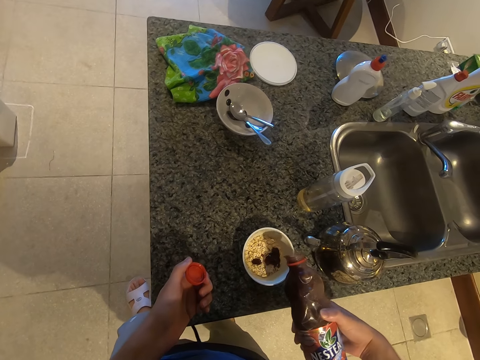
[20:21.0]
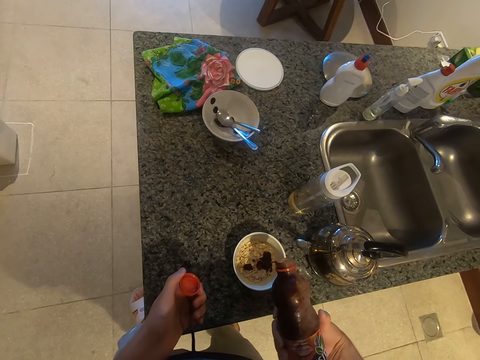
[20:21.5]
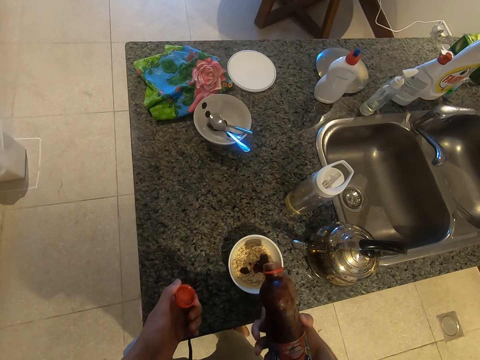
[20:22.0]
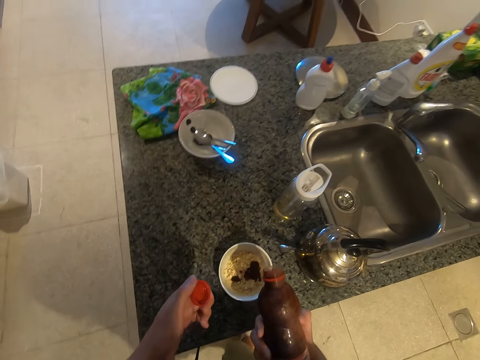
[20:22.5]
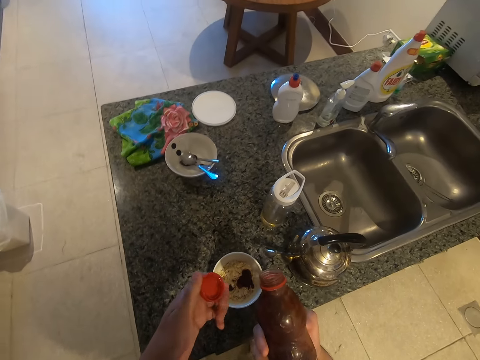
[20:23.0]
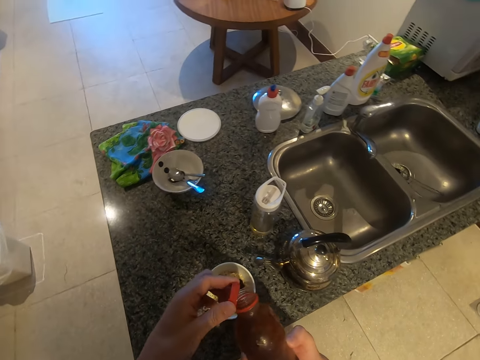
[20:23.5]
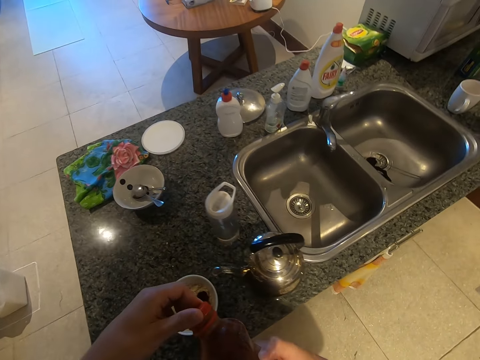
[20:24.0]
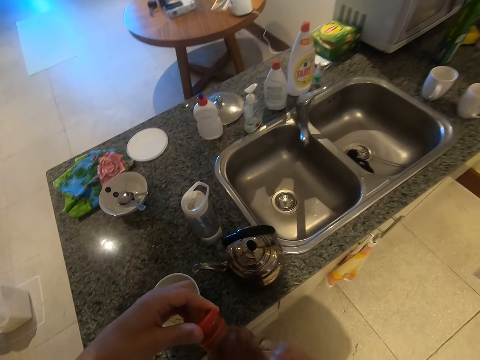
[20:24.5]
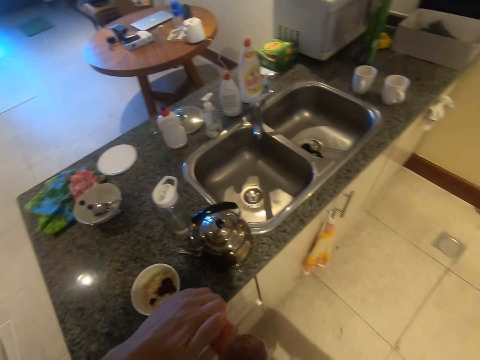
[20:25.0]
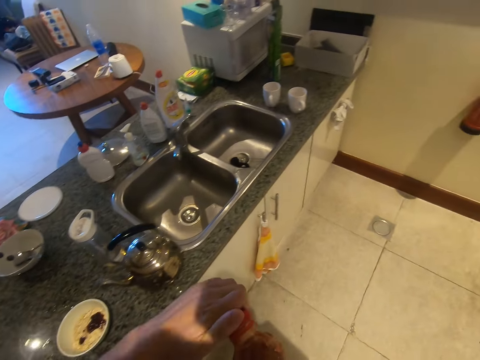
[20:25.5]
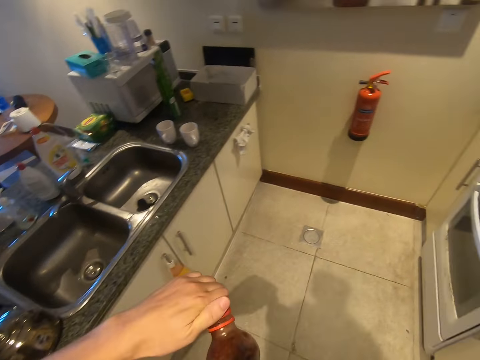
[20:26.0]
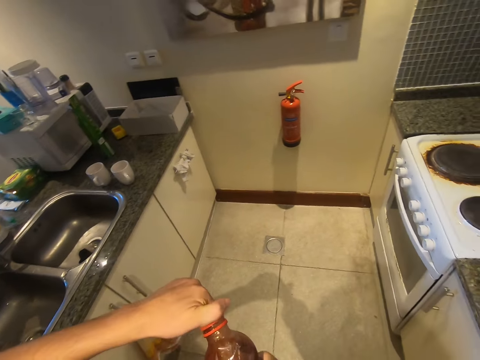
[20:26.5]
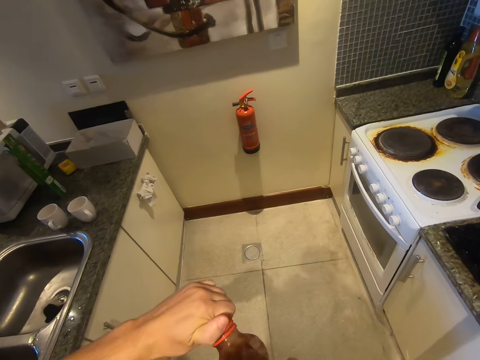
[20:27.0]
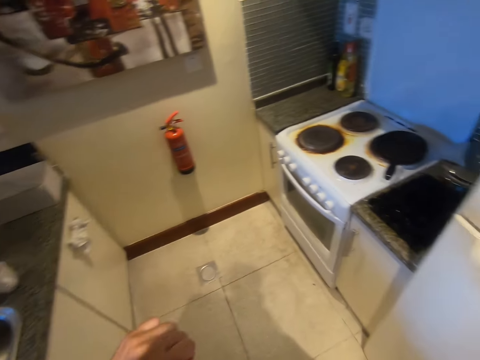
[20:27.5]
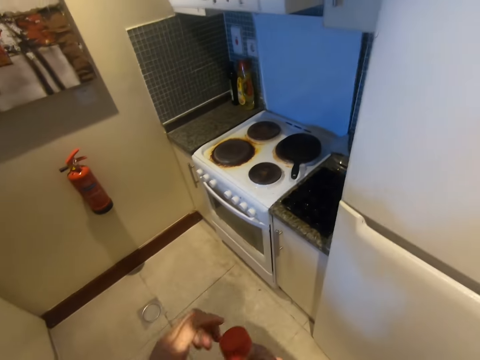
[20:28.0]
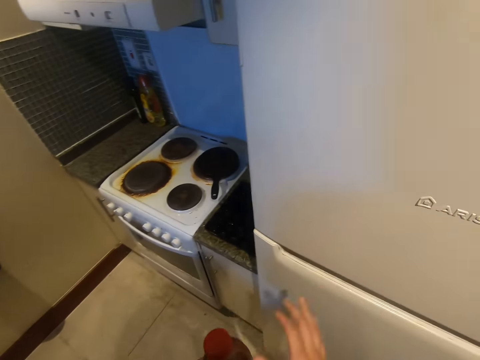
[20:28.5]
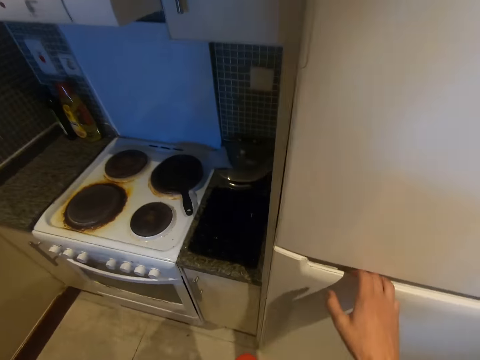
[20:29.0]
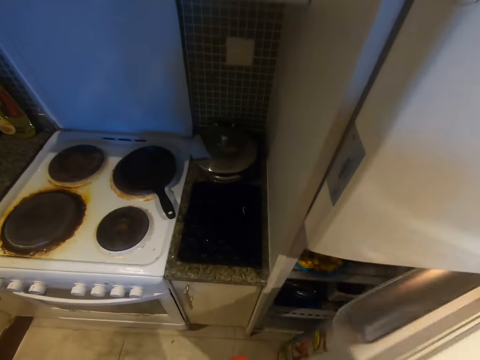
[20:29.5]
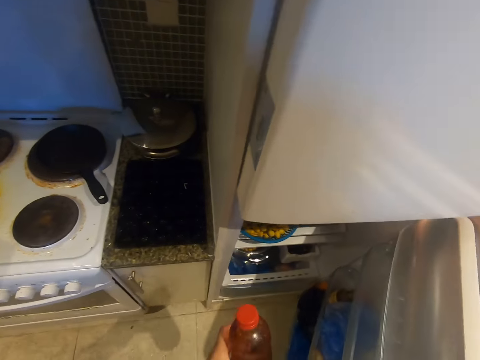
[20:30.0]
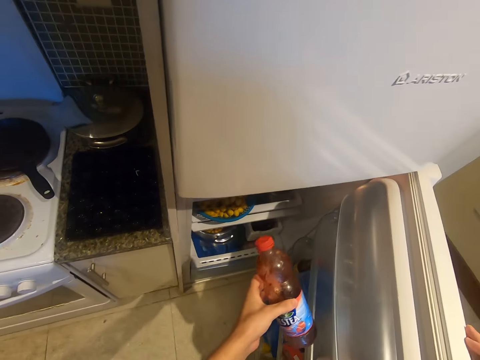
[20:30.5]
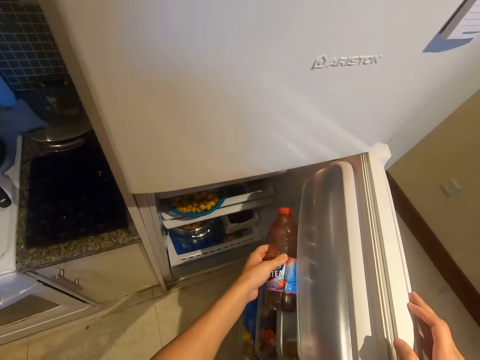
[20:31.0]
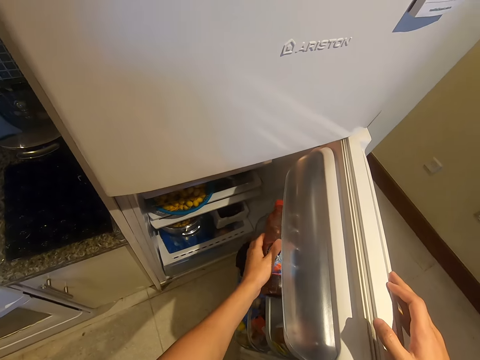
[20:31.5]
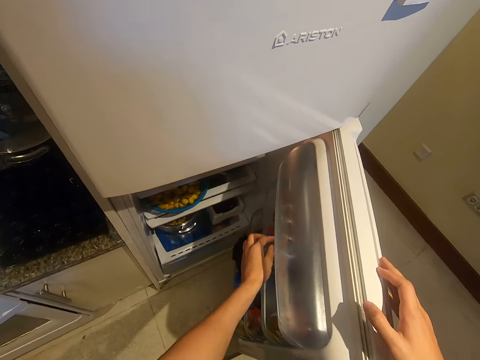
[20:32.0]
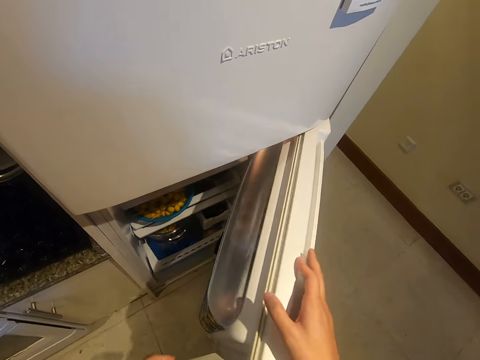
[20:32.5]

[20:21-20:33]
The camera wearer closes the Nestea. They walk around the room. They open the fridge and put the Nestea in the fridge.

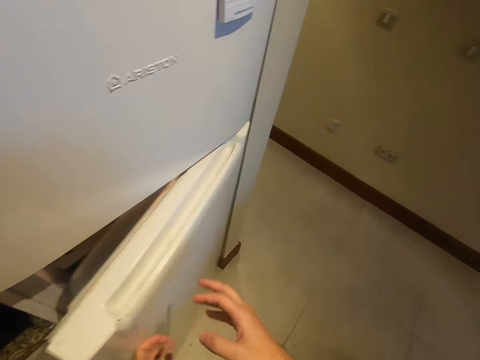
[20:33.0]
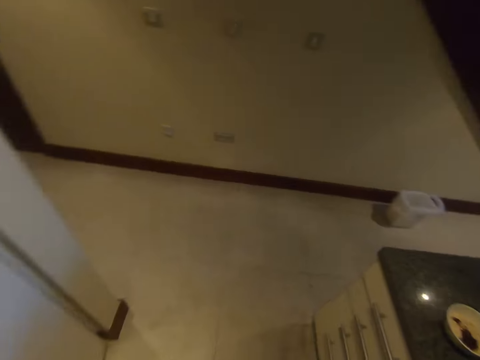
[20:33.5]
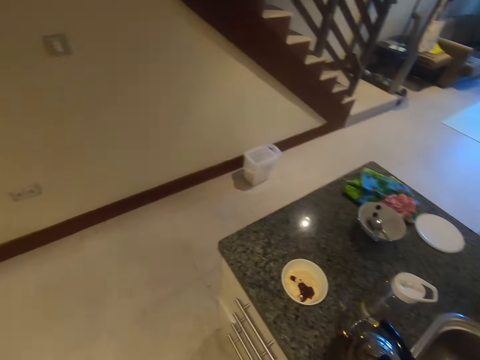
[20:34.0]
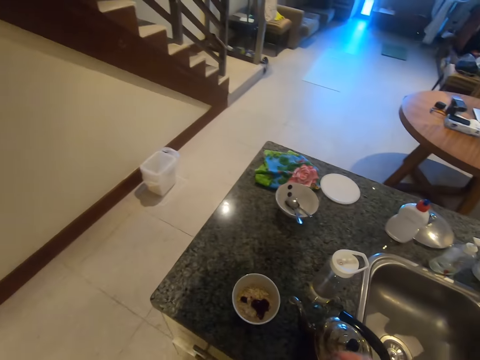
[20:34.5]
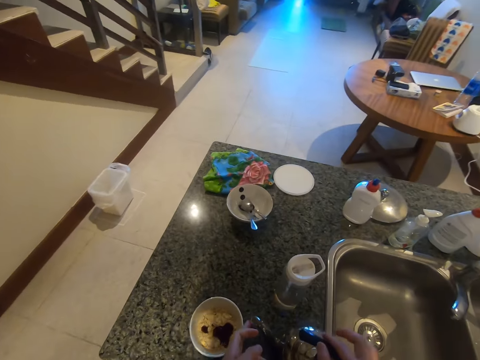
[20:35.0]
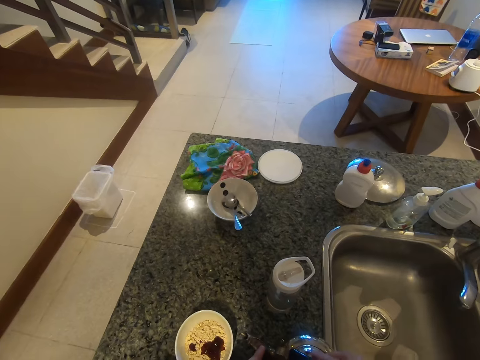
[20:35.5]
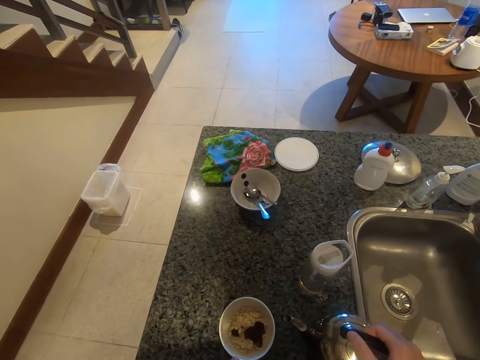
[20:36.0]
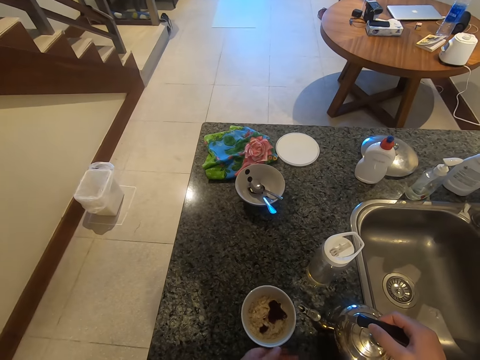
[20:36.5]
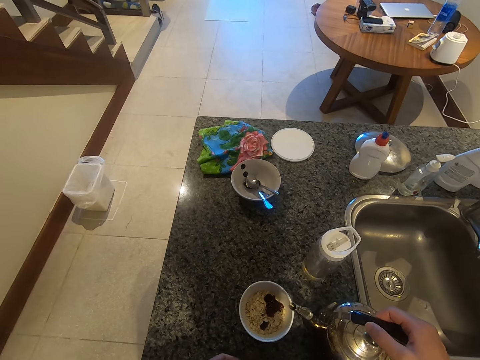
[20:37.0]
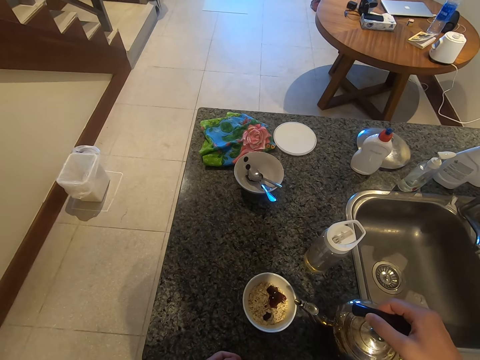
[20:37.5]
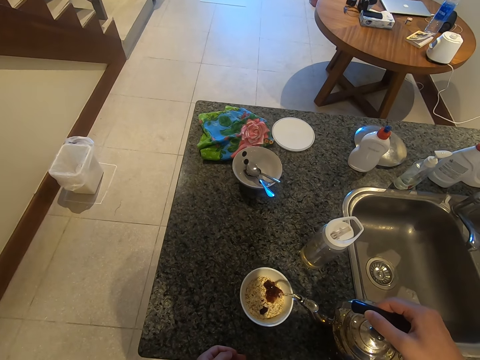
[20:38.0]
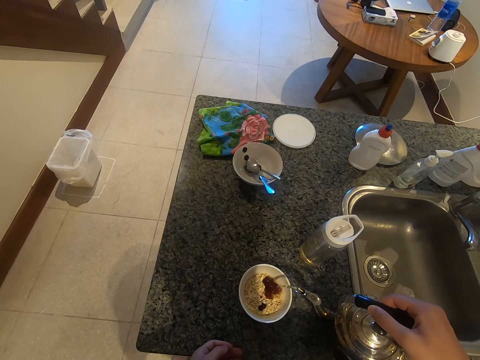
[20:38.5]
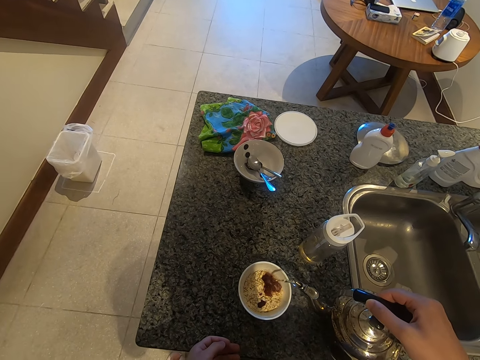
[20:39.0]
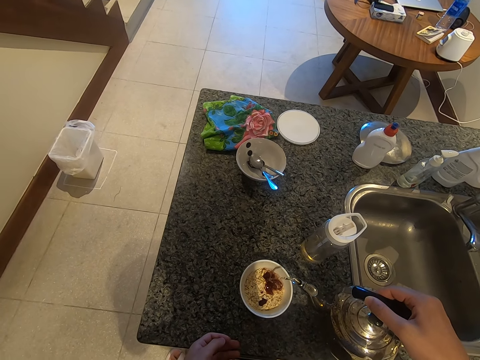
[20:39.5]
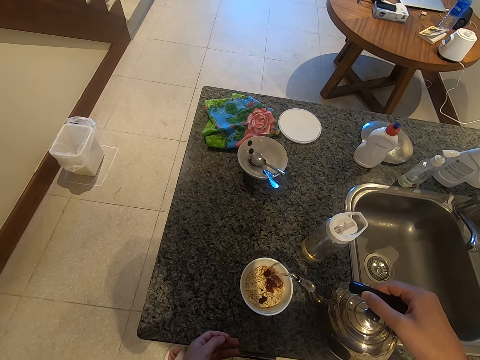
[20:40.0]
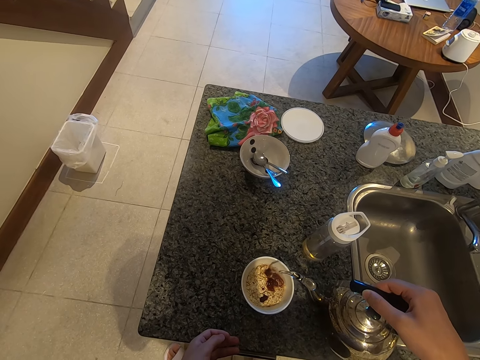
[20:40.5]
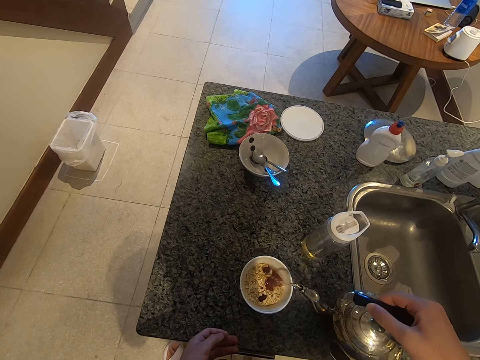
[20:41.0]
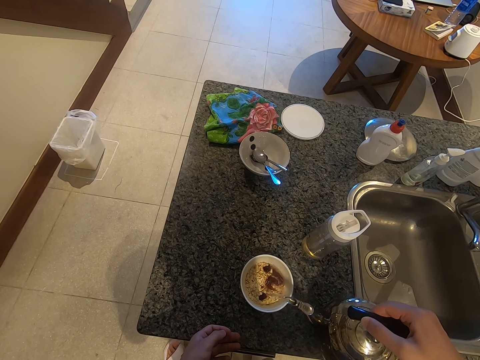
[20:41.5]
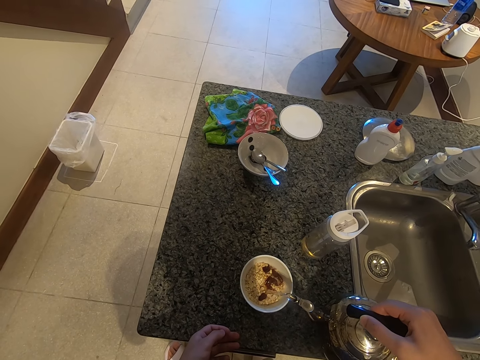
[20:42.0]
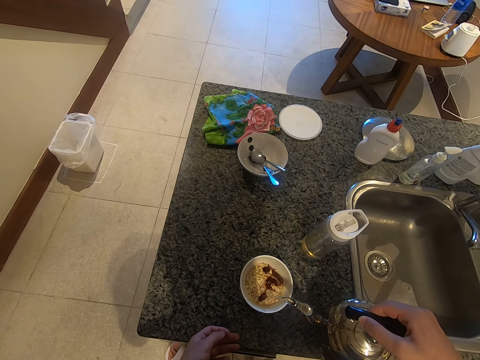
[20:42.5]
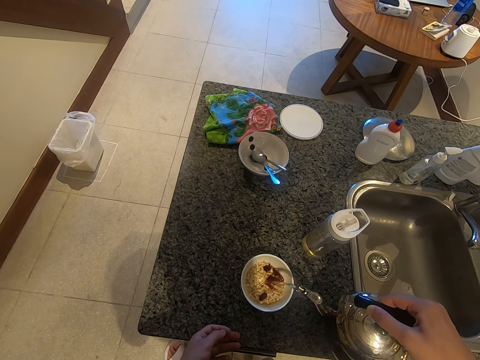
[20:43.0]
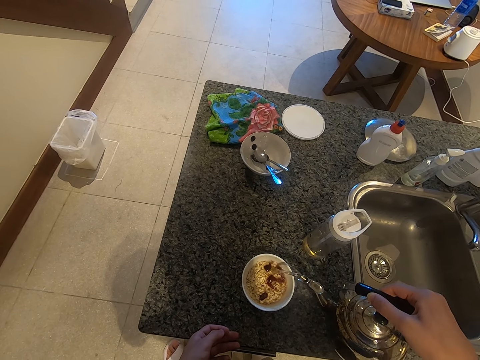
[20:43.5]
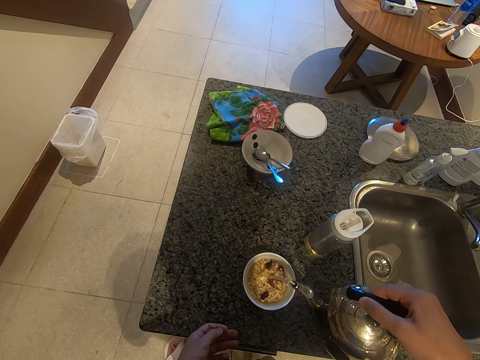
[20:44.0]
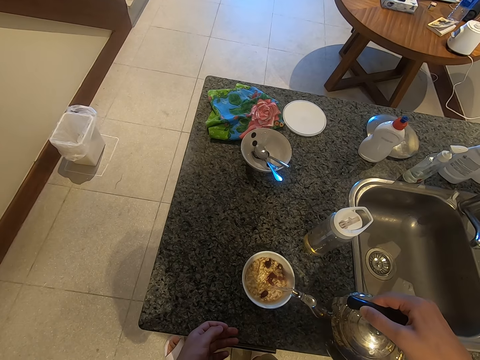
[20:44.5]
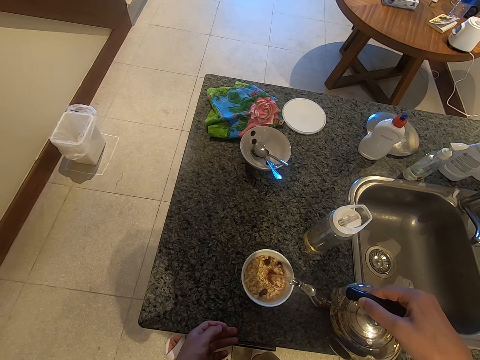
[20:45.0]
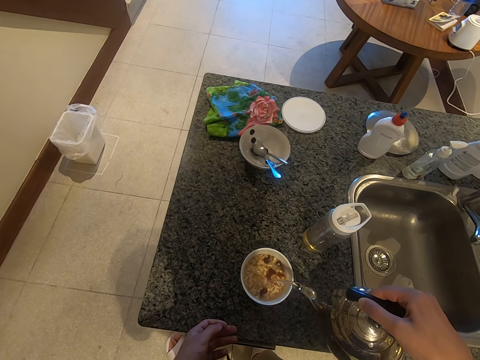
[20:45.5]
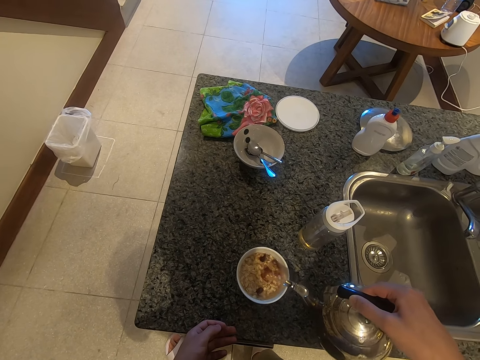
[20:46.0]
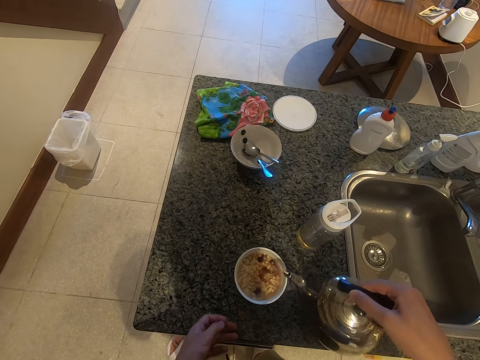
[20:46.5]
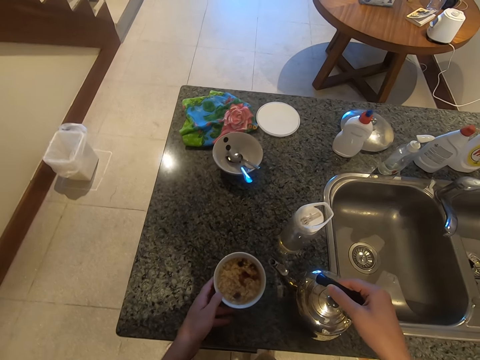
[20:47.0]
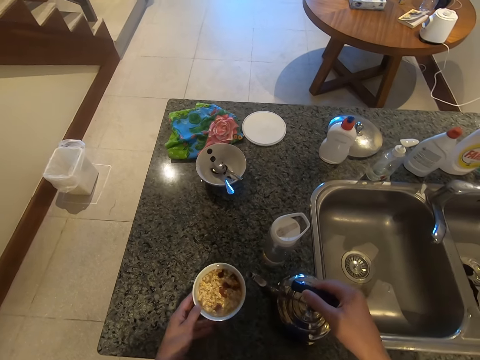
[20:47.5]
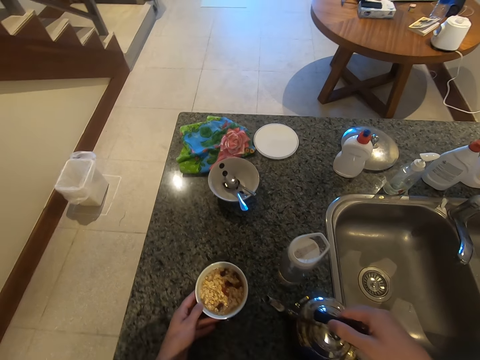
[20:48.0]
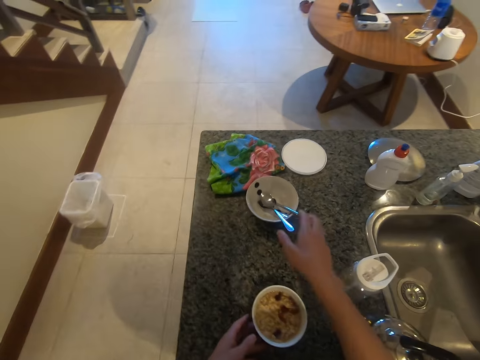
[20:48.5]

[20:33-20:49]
The camera wearer closes the fridge. They walk around the room. They pick up a kettle. They turn the bowl. They pour hot water in the bowl. They put the kettle on the table. They hold the bowl and pick up a spoon.
